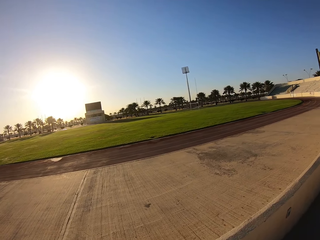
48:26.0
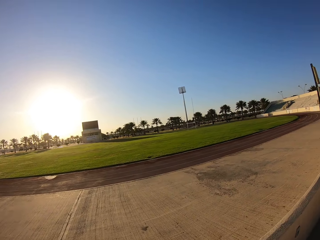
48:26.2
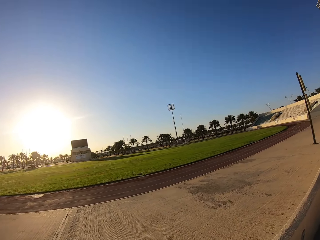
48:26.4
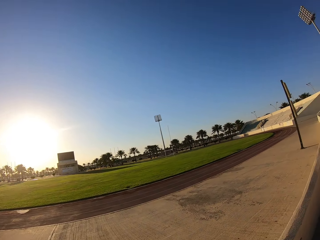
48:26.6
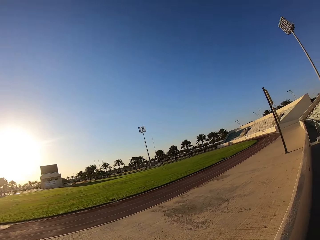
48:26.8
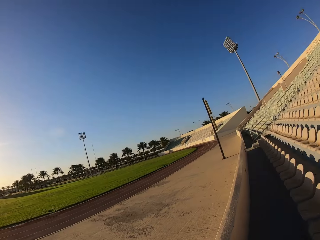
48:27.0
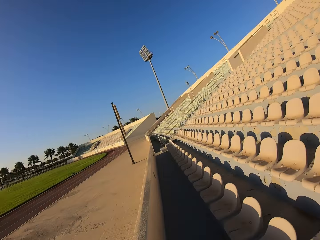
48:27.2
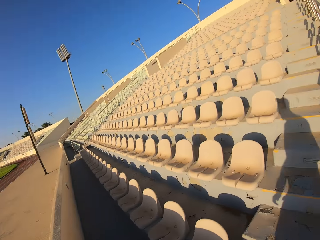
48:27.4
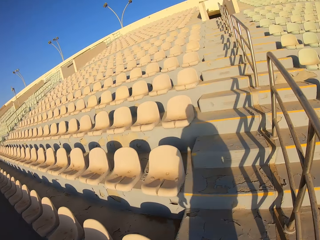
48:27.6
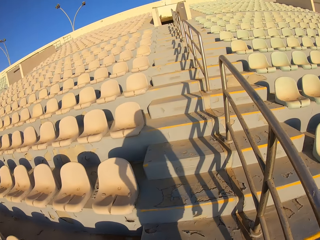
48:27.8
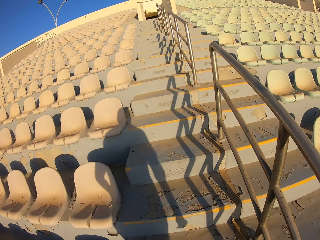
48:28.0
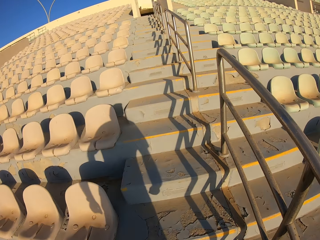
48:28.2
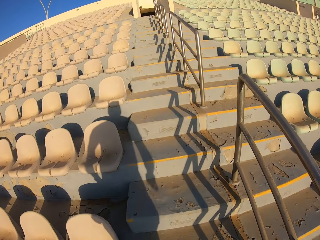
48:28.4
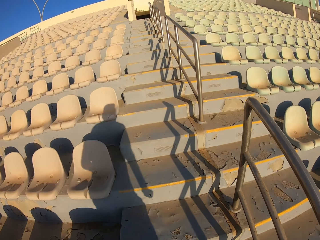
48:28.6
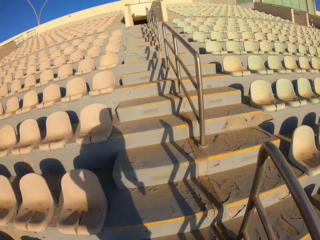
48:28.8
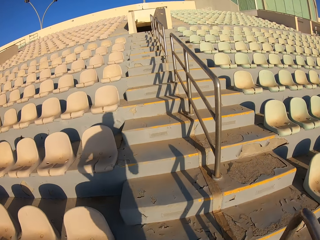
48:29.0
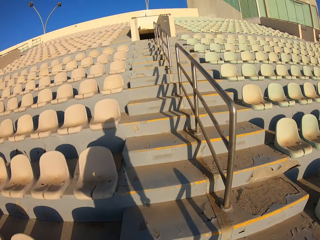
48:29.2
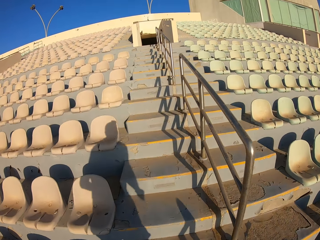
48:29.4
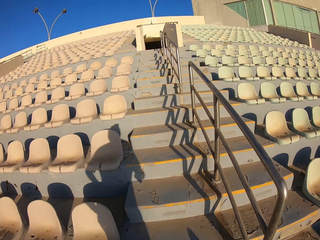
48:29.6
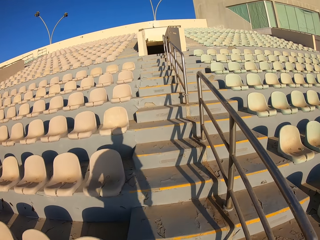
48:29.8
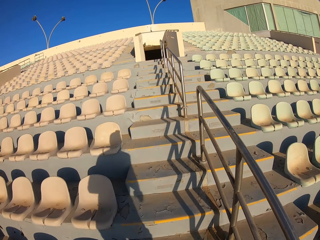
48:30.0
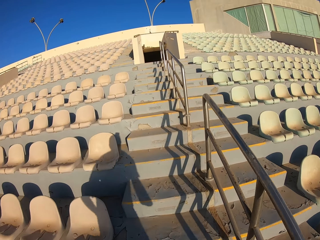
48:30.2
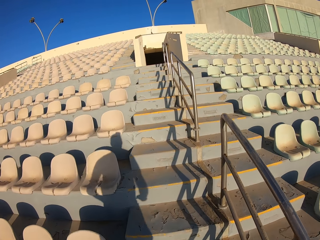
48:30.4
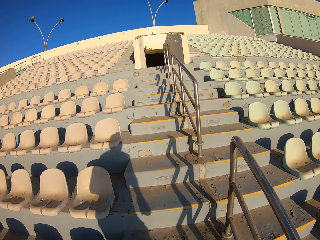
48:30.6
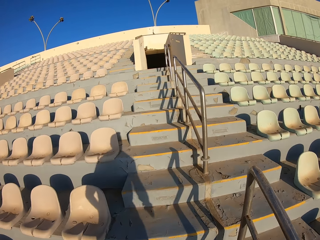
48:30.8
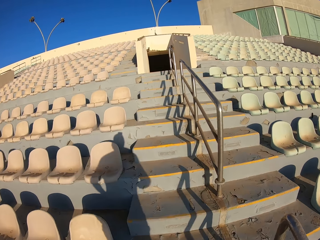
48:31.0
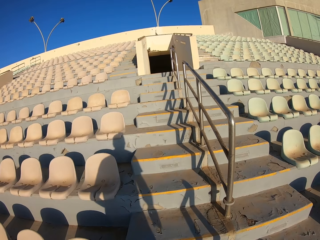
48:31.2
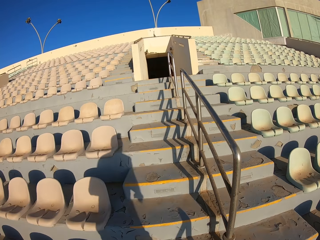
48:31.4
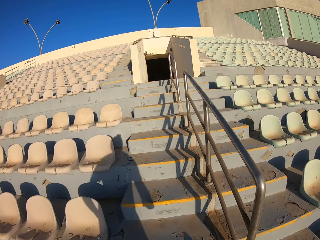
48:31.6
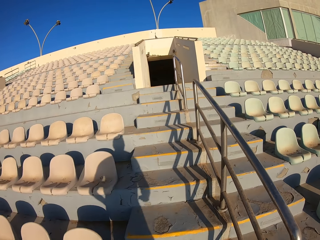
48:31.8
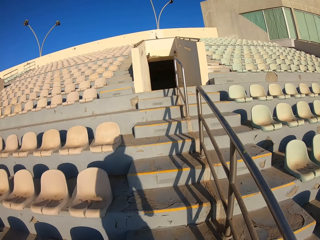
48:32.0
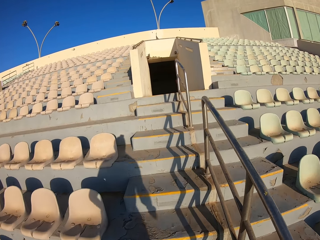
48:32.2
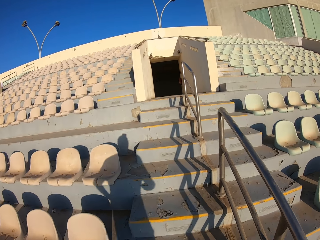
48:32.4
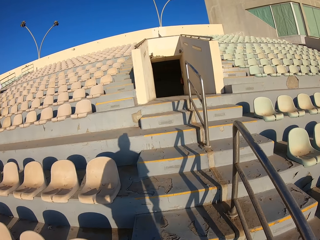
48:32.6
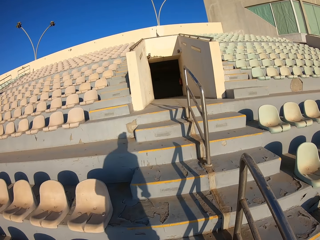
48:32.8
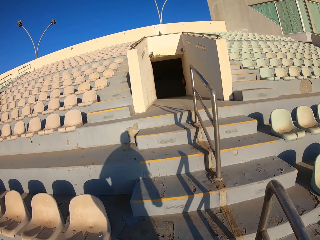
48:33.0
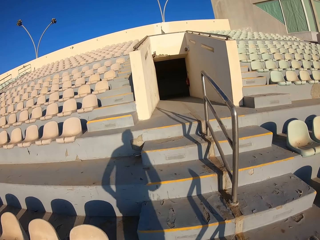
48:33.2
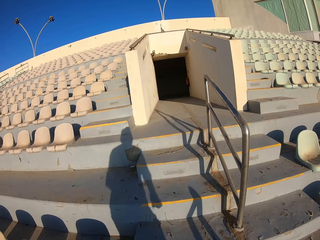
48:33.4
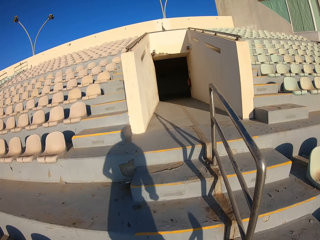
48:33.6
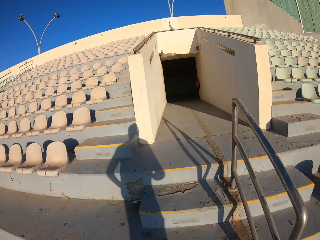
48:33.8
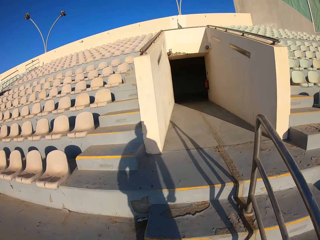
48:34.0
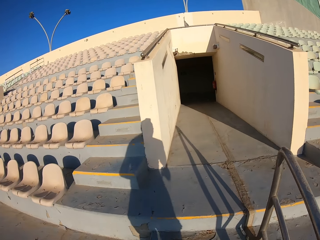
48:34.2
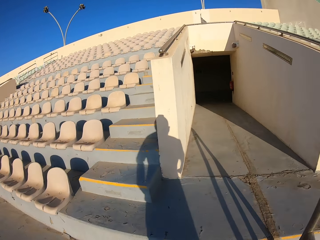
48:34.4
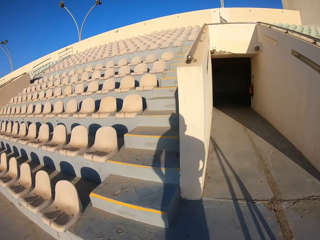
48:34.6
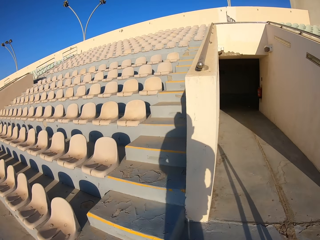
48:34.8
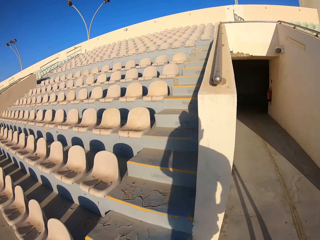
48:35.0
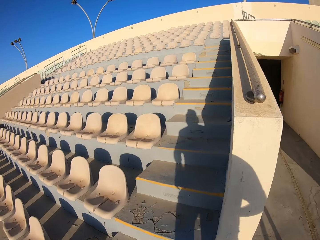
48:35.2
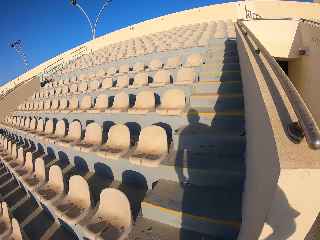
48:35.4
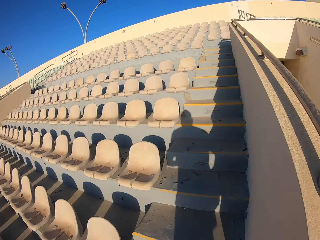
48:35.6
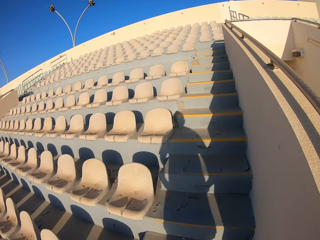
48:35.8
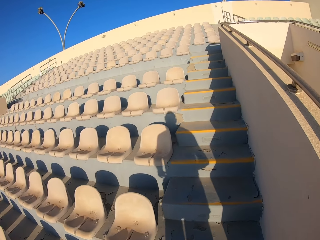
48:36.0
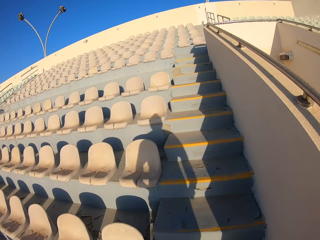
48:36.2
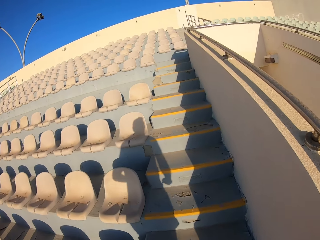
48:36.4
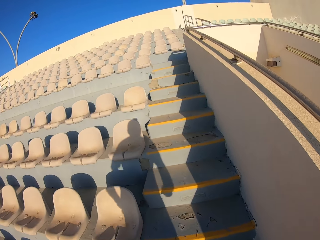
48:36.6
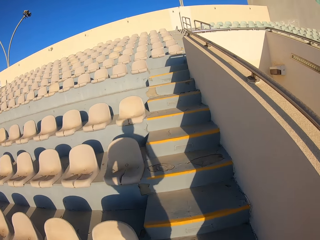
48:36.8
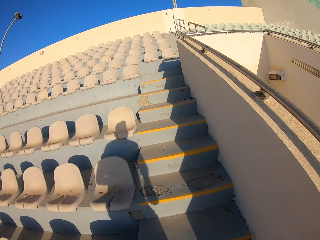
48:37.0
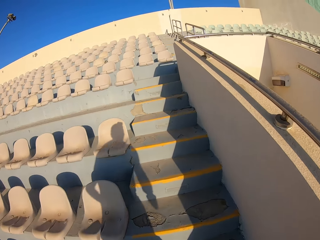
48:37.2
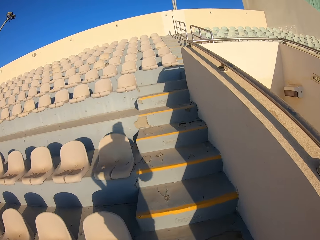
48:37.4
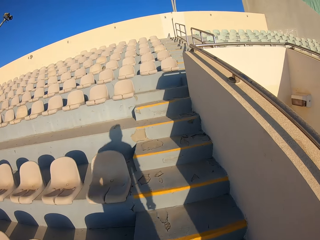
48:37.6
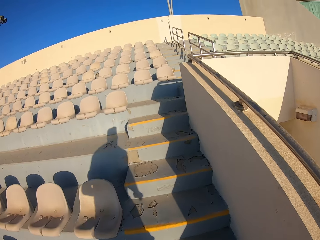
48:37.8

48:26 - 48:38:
The camera wearer walks on the stadium. They run up the staircase.

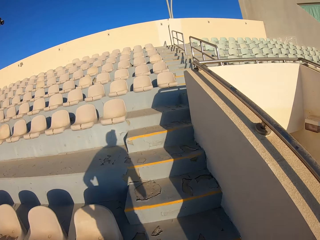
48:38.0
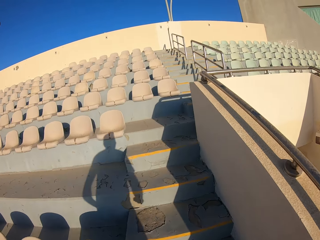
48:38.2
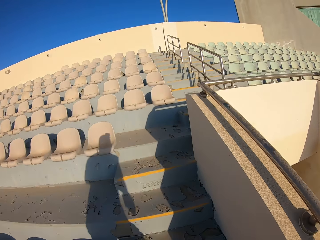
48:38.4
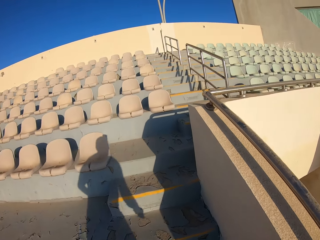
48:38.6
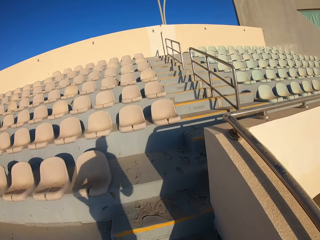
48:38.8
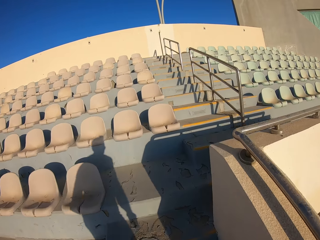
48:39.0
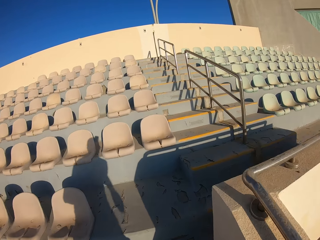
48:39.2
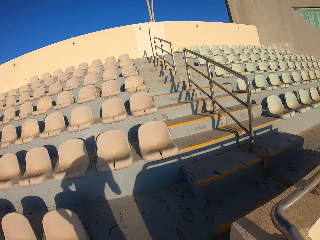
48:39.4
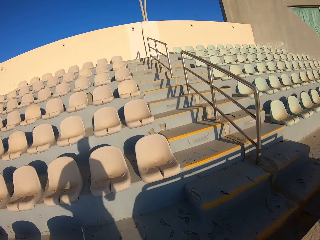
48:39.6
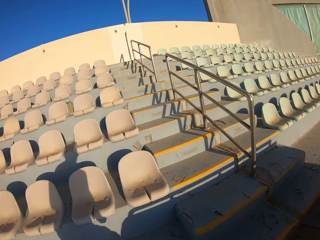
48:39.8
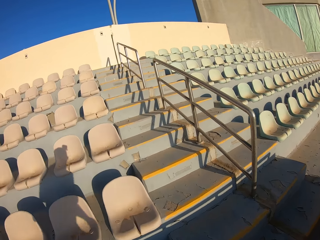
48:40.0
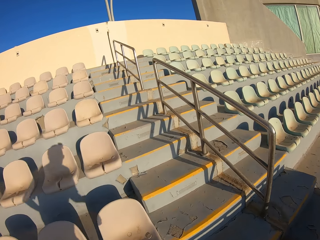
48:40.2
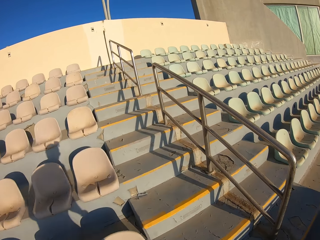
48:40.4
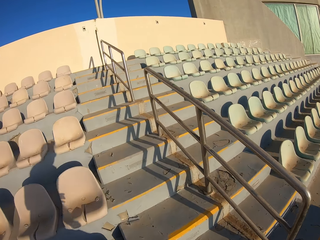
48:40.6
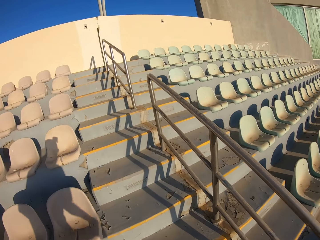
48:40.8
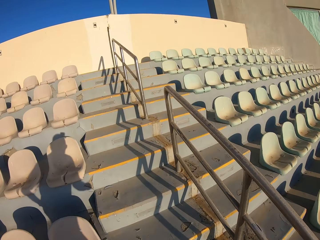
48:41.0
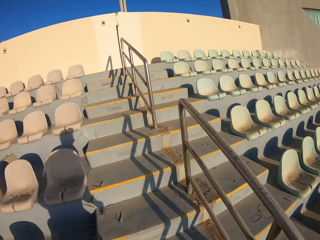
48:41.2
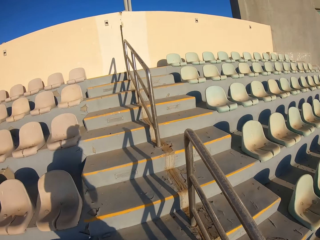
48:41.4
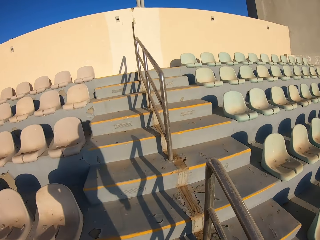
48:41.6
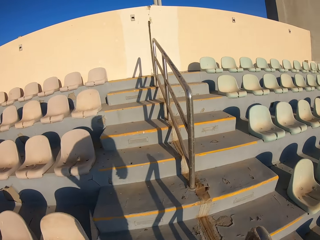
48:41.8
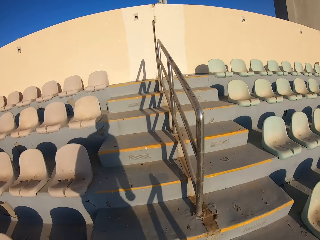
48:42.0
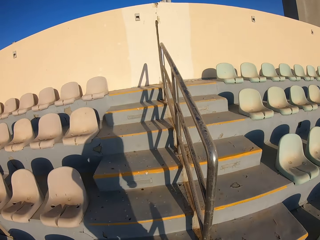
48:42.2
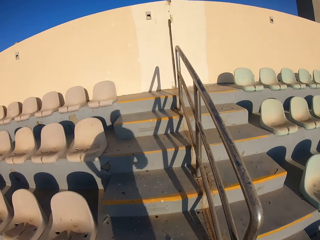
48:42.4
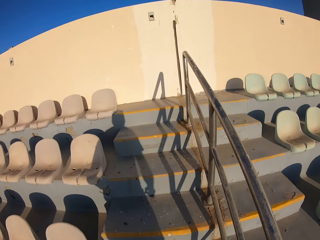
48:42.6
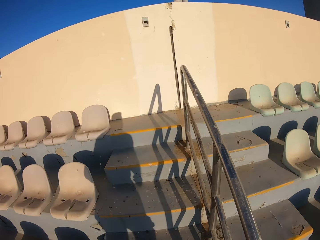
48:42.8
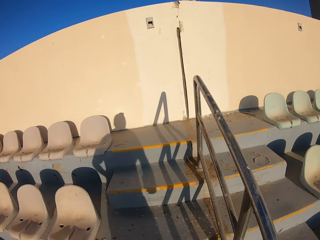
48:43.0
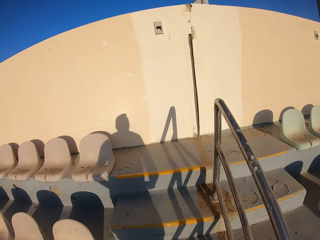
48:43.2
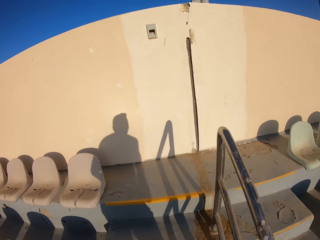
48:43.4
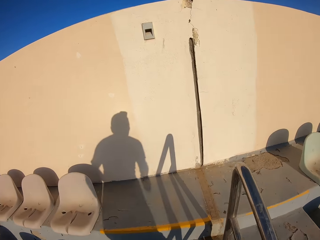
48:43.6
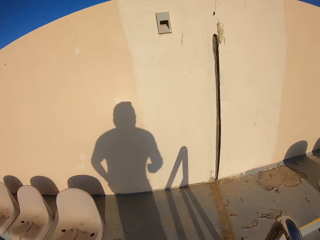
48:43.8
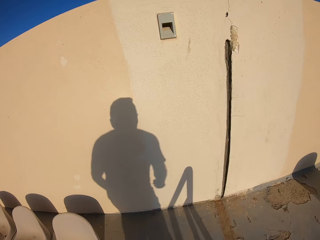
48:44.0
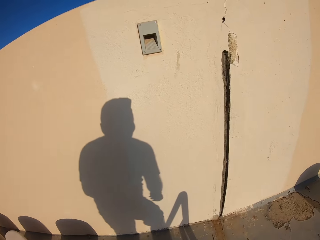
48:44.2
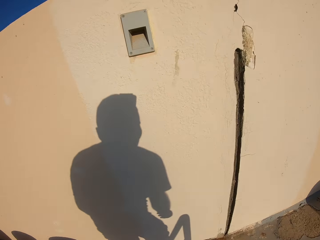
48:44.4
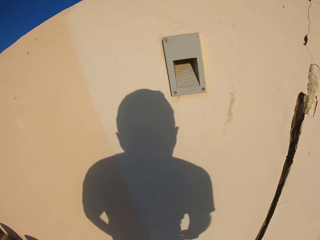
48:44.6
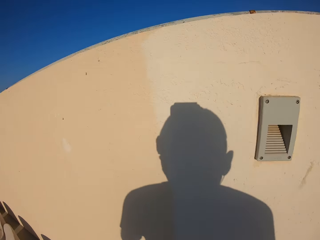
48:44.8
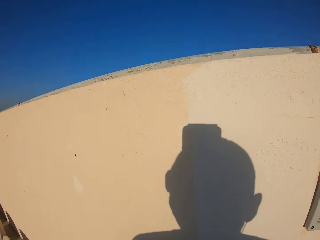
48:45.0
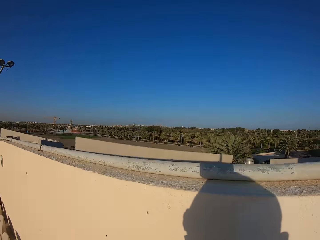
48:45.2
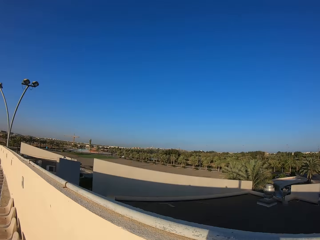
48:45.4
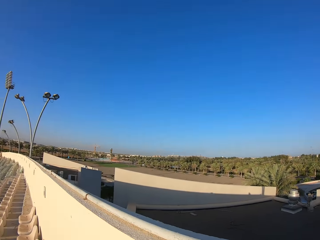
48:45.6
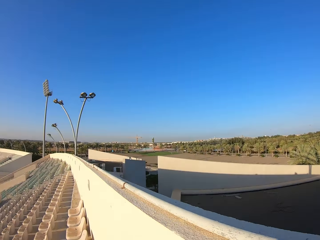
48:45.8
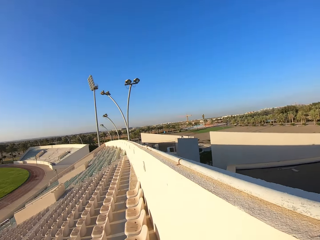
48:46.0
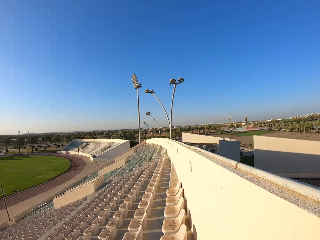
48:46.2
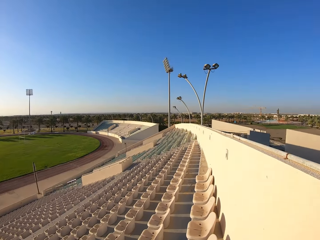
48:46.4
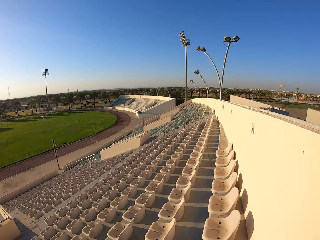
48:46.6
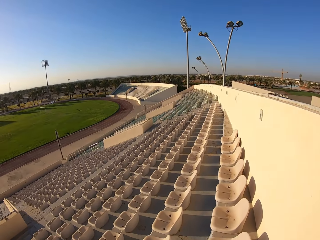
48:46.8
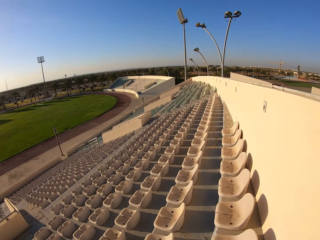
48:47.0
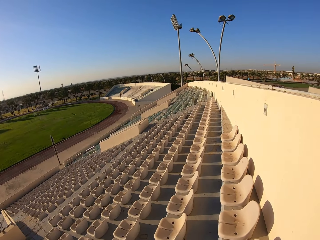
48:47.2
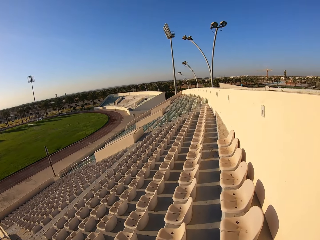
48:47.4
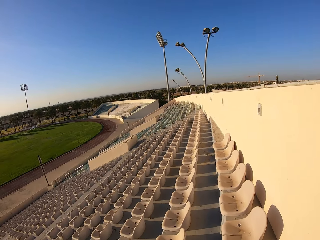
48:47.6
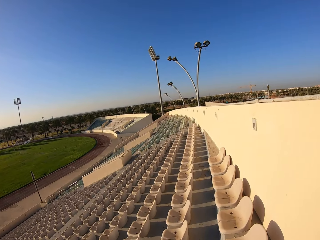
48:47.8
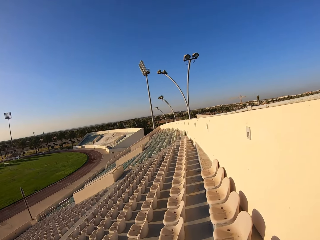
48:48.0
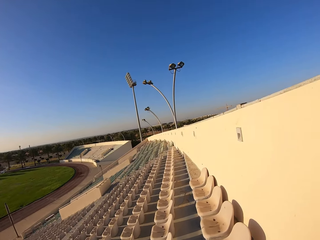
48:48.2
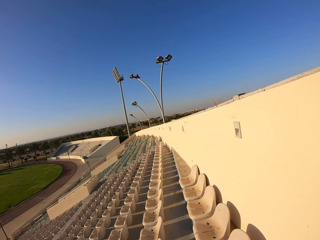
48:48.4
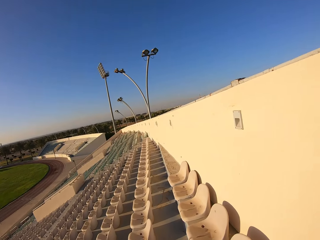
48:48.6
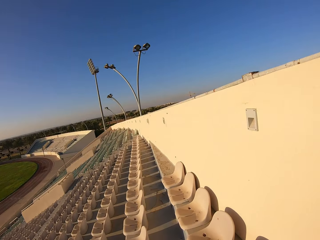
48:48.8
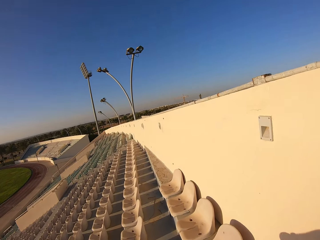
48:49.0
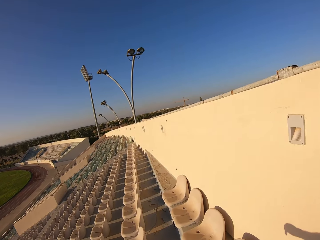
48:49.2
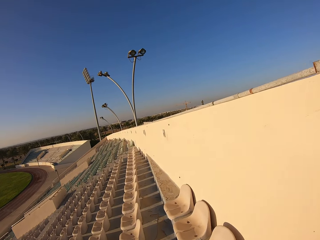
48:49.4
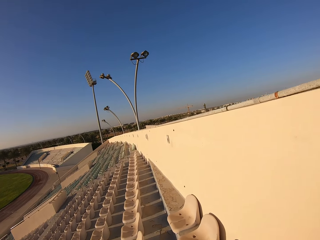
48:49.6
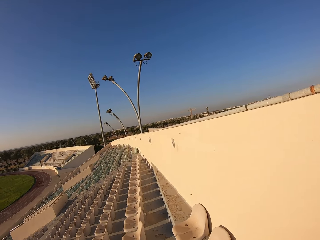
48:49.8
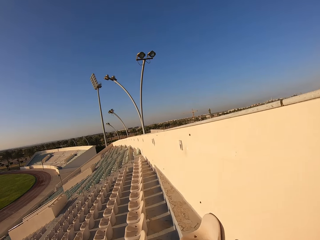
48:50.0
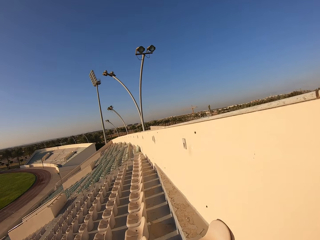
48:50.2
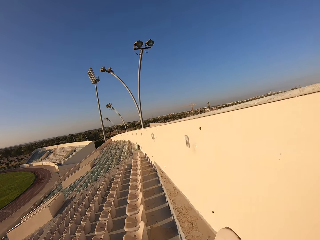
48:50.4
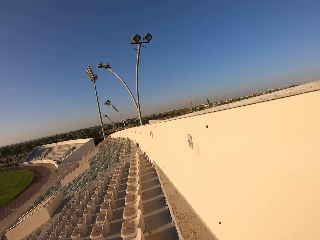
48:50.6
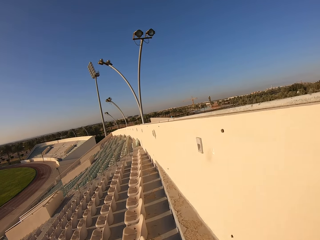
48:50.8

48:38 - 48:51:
The camera wearer walks on the stadium.
